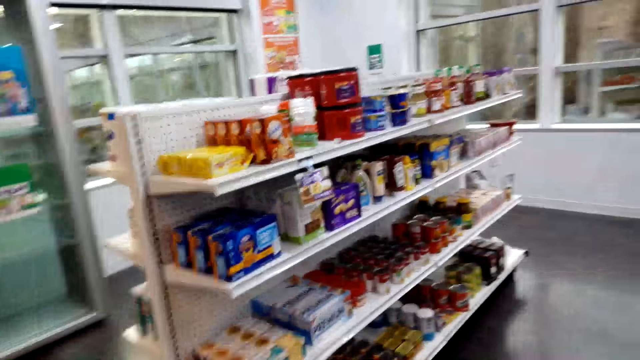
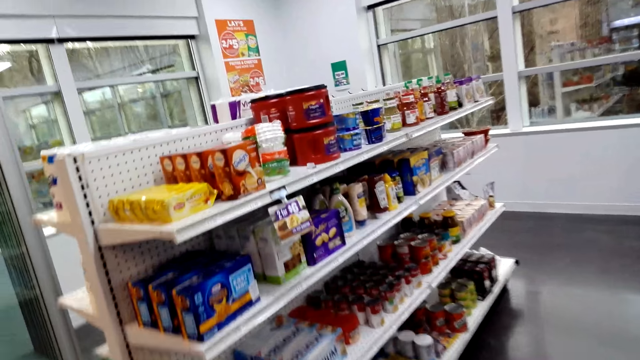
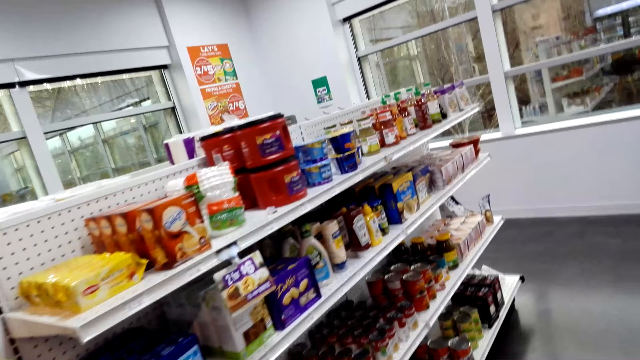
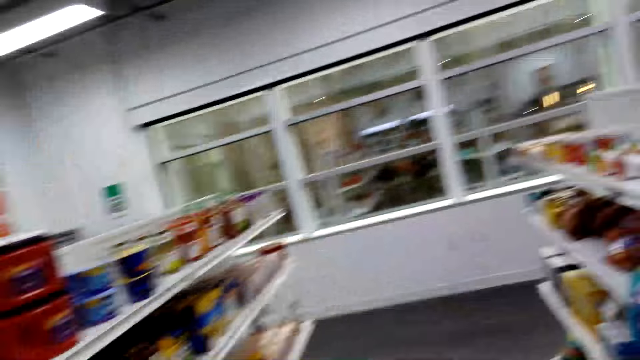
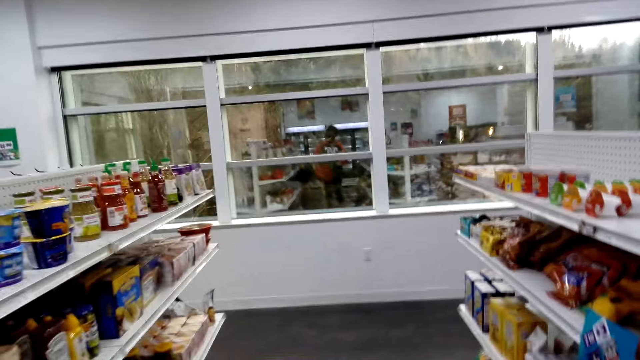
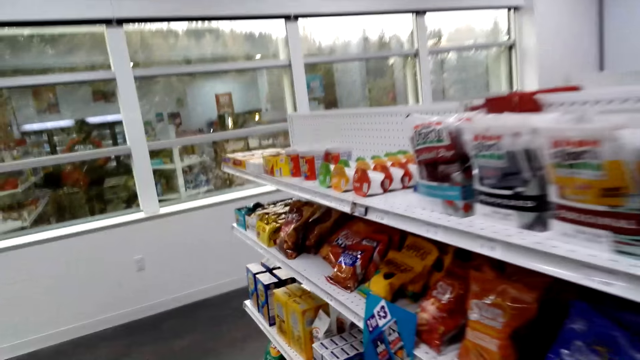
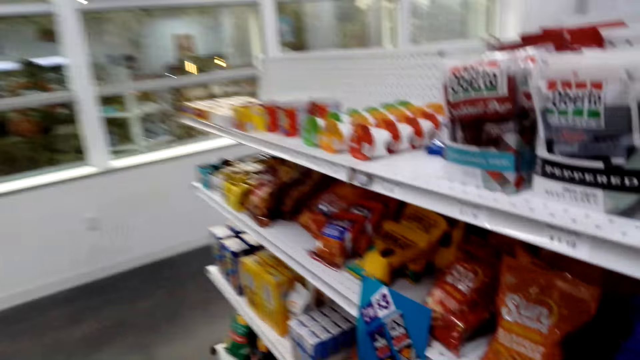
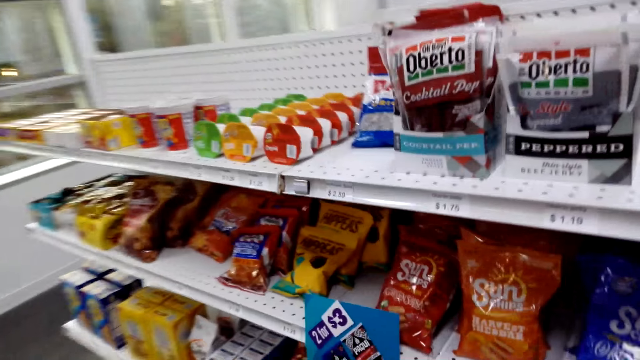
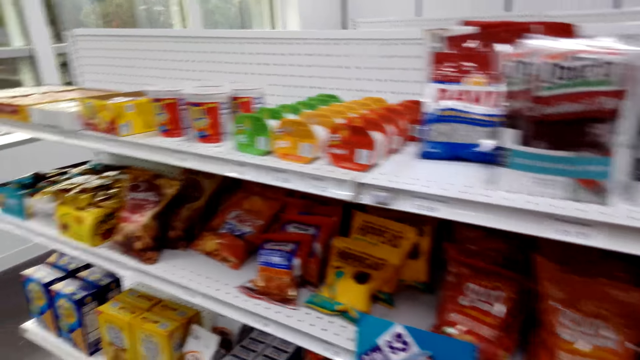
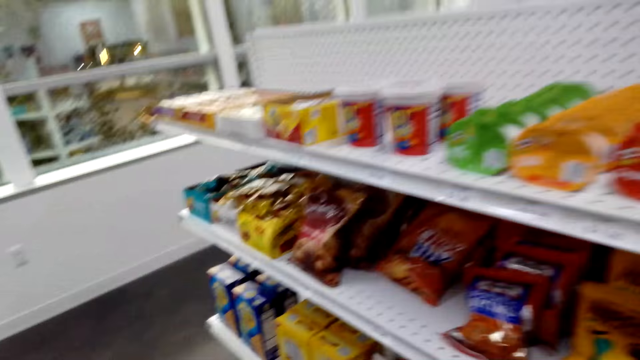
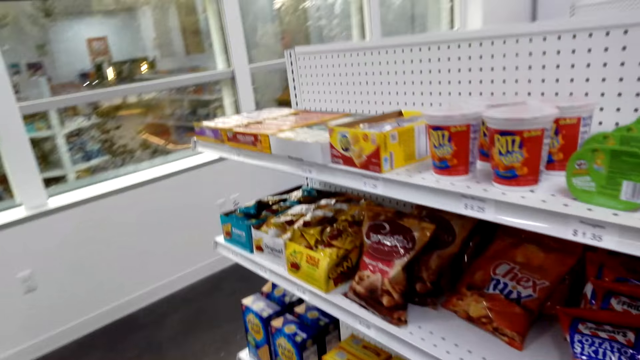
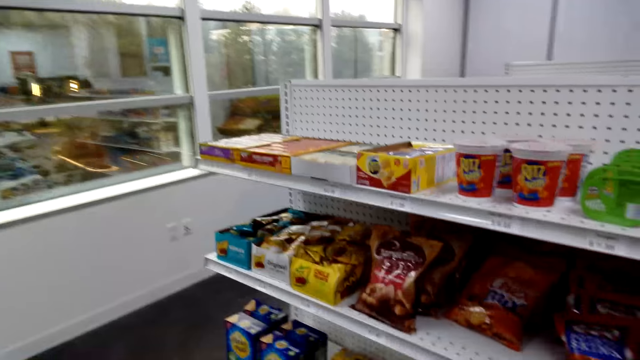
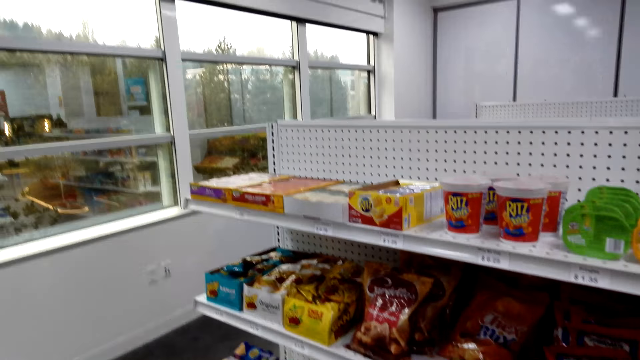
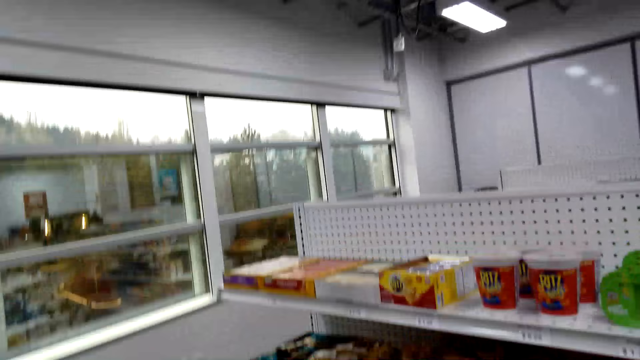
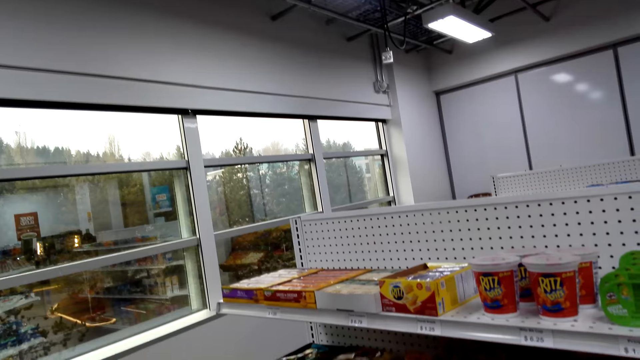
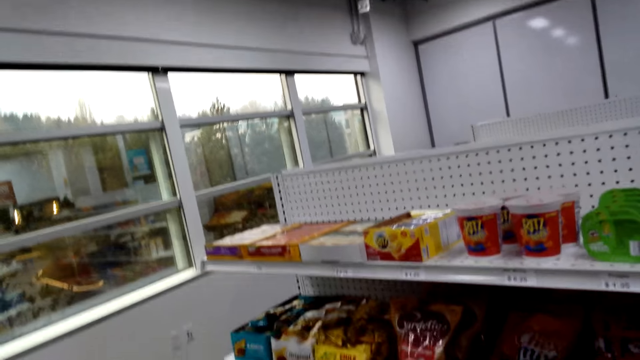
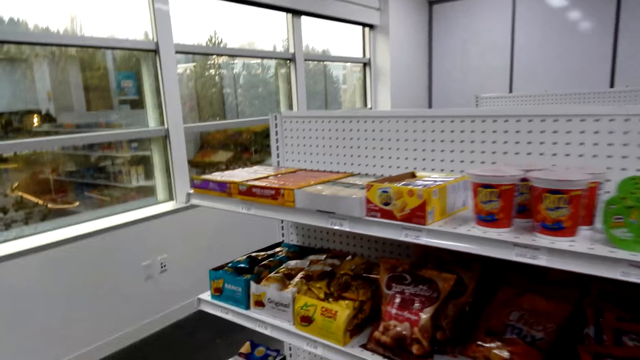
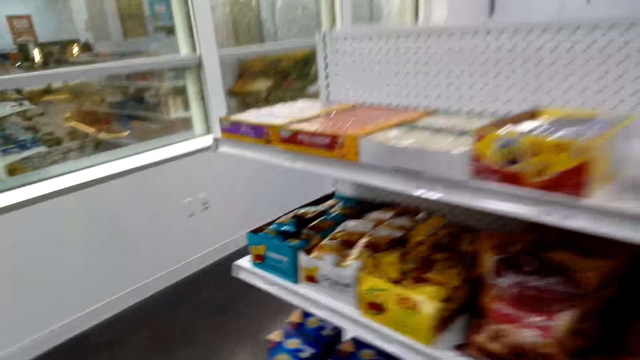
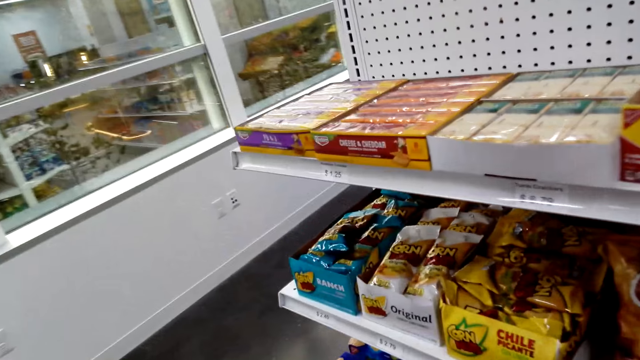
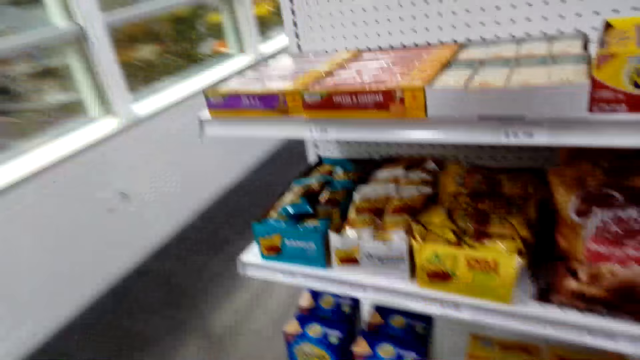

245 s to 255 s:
The camera wearer takes something from the shelf. They stare at the snacks on the shelf.

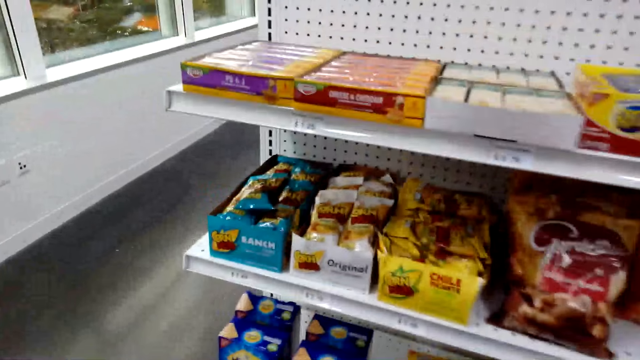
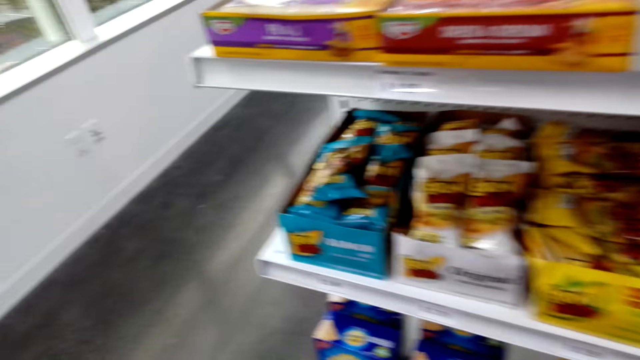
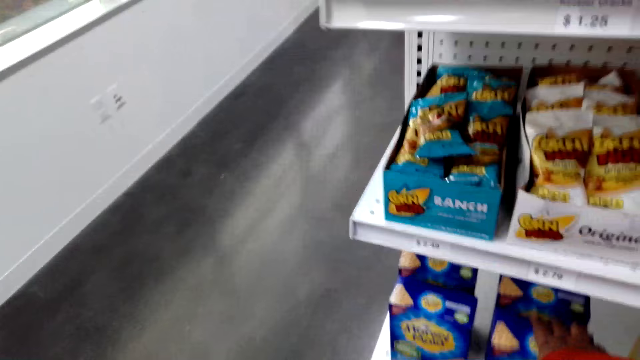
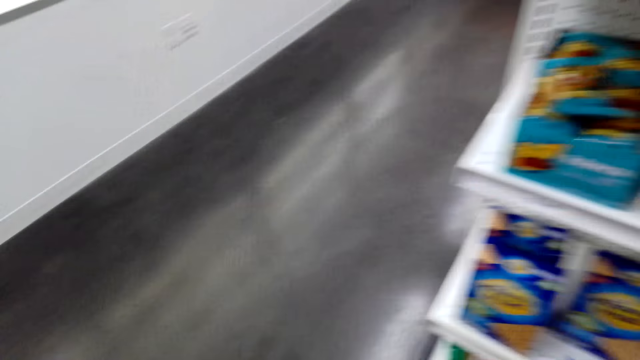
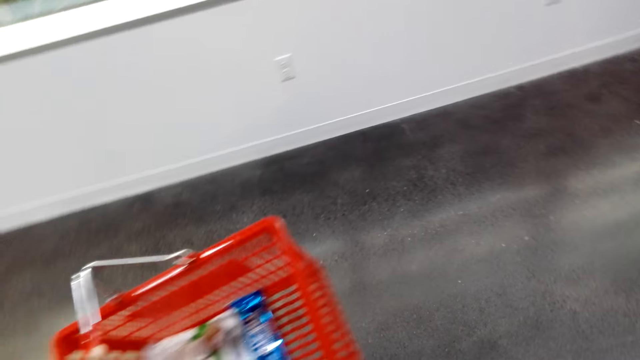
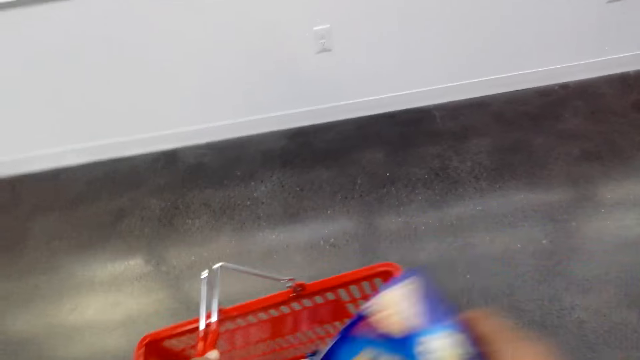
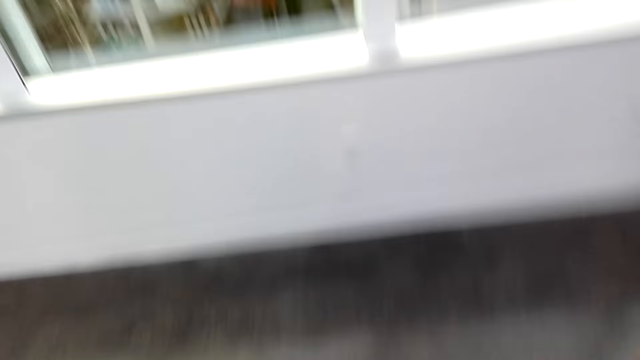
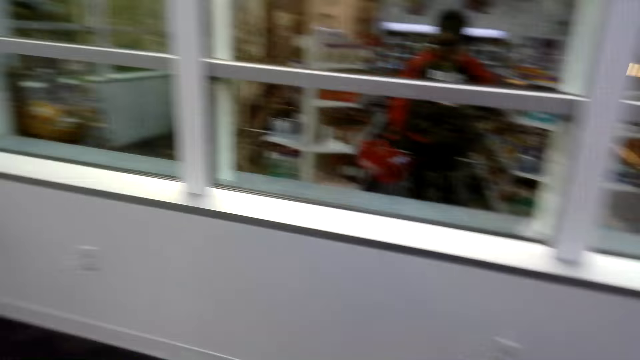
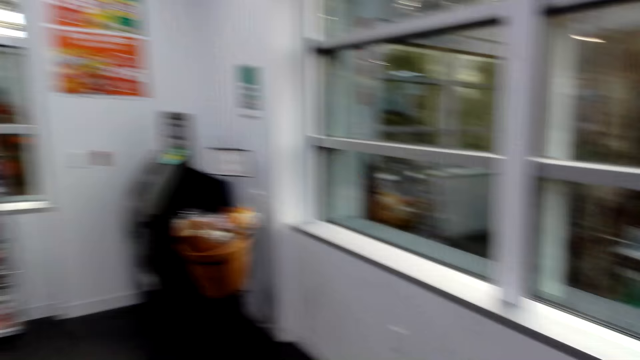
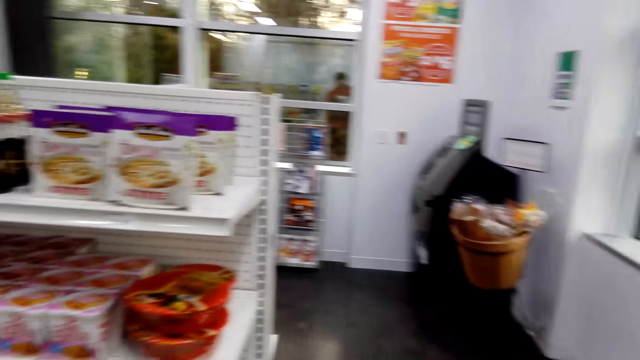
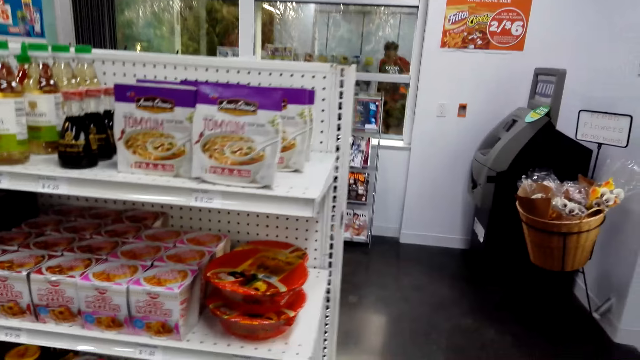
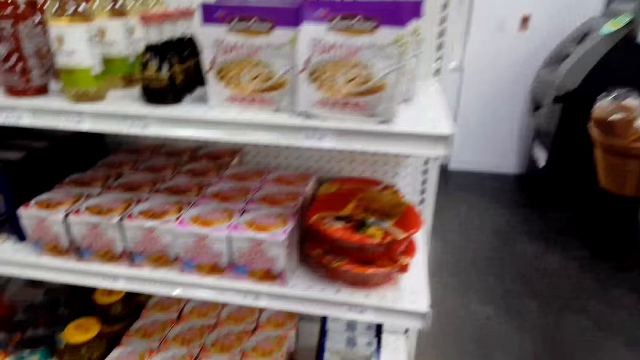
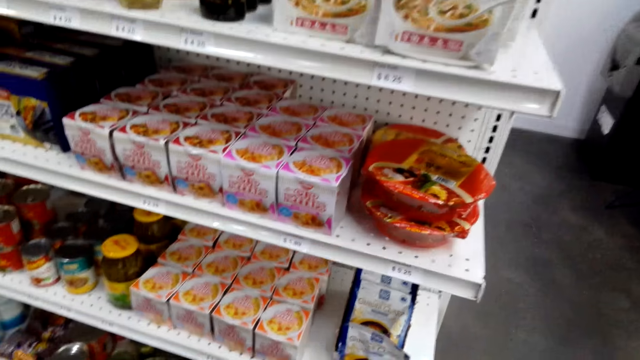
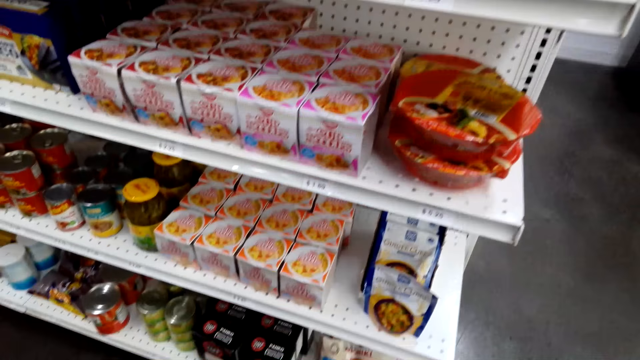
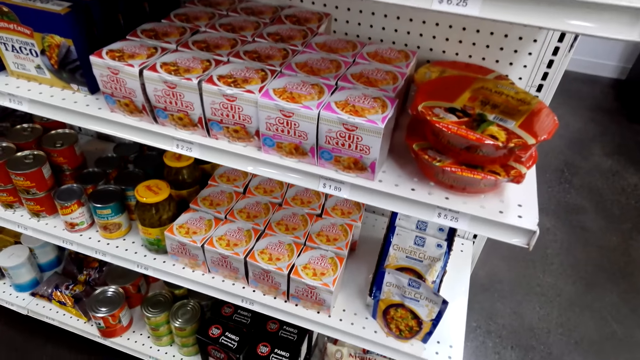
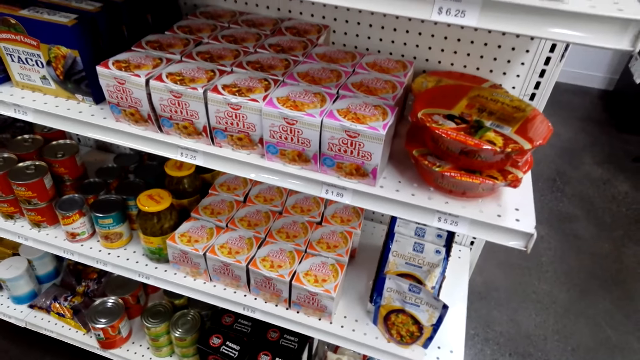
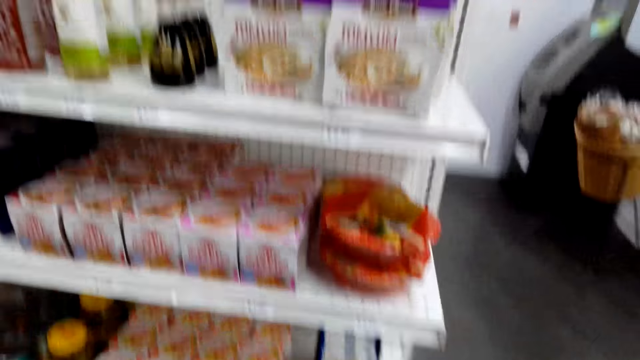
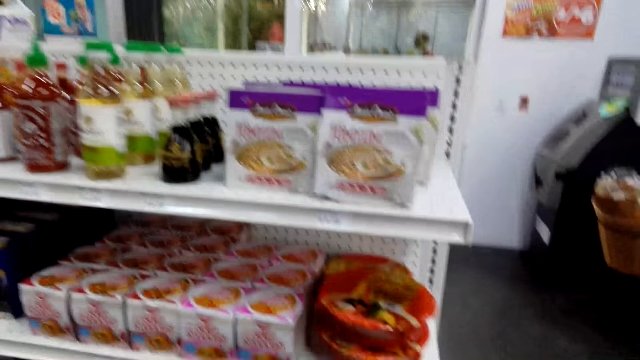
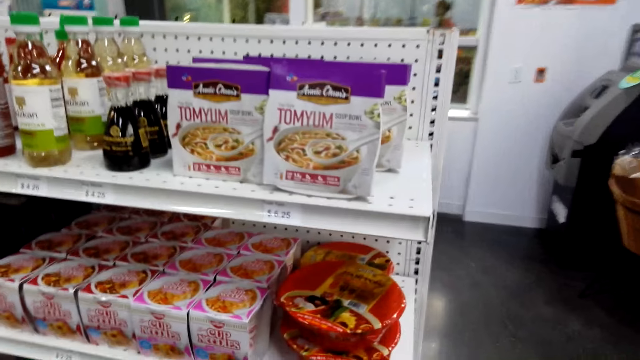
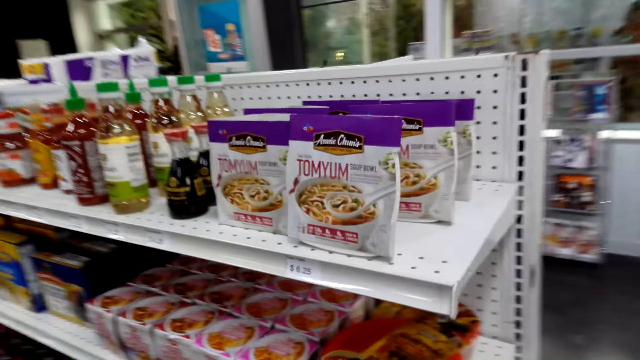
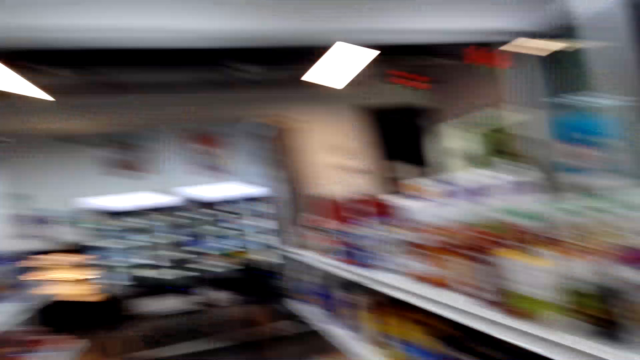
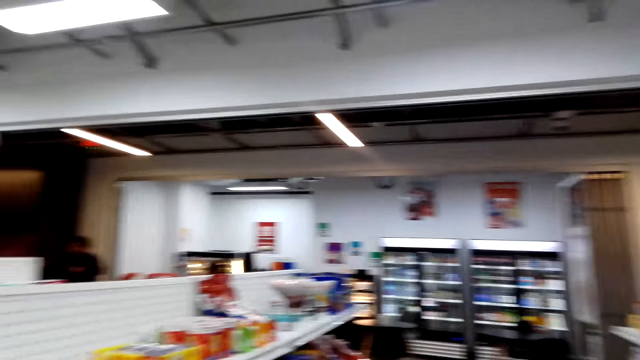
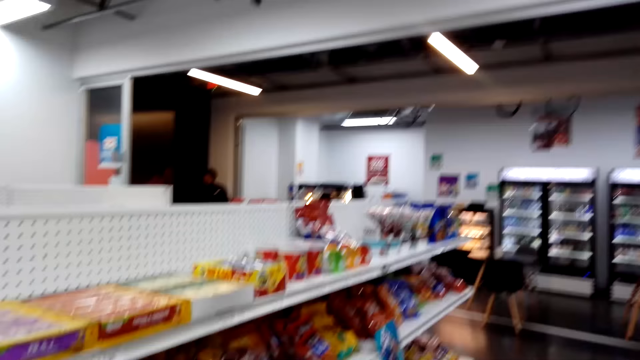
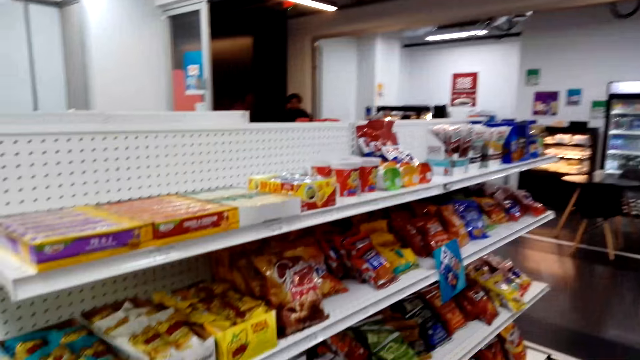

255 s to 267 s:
The camera wearer picks up an almond milk snack. They put the snack in the shopping basket. They turn around. They walk. They stare at the items on the shelf. They take something from the shelf. They turn around.
